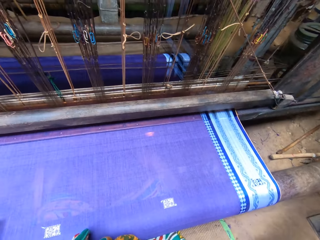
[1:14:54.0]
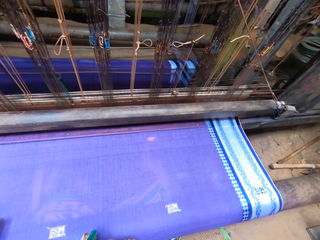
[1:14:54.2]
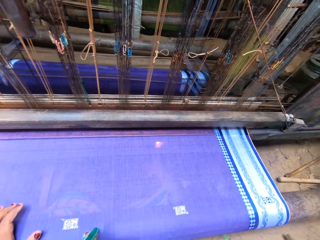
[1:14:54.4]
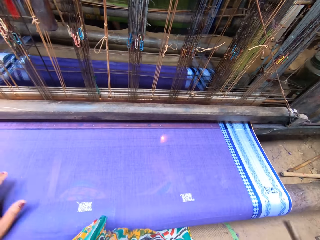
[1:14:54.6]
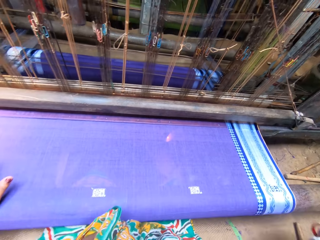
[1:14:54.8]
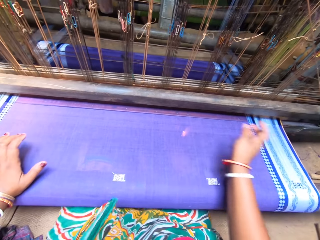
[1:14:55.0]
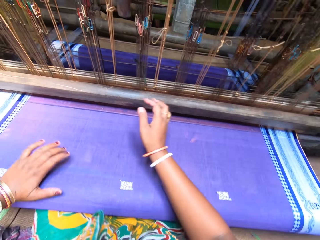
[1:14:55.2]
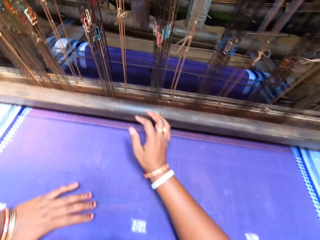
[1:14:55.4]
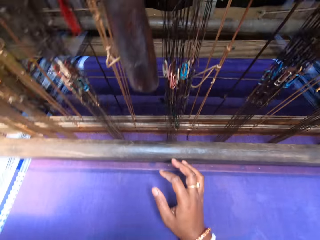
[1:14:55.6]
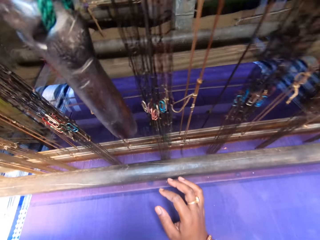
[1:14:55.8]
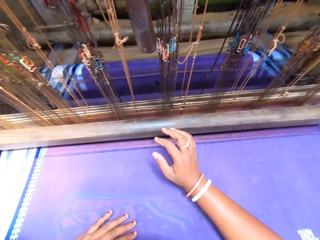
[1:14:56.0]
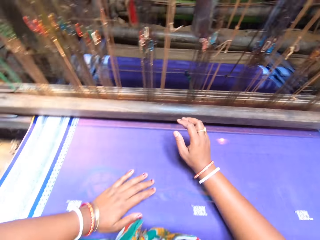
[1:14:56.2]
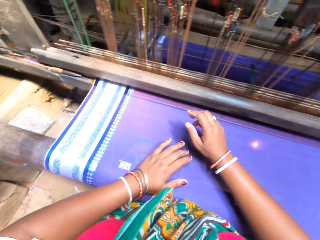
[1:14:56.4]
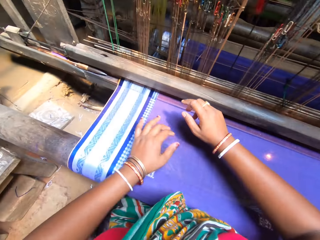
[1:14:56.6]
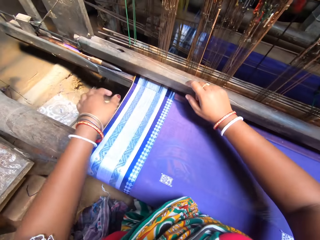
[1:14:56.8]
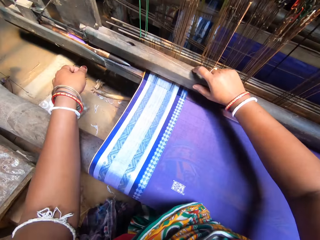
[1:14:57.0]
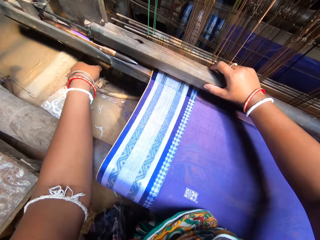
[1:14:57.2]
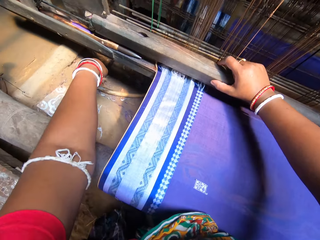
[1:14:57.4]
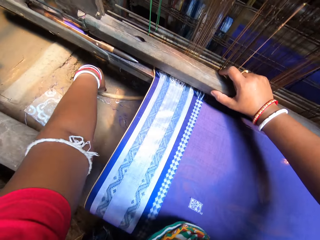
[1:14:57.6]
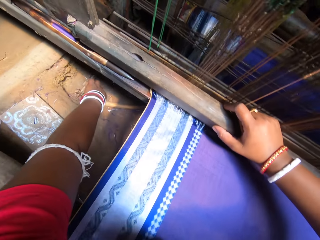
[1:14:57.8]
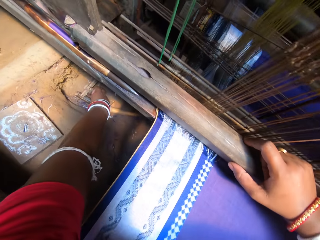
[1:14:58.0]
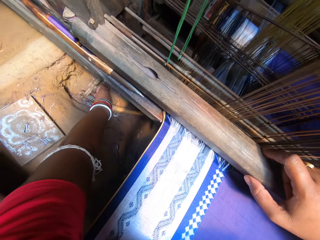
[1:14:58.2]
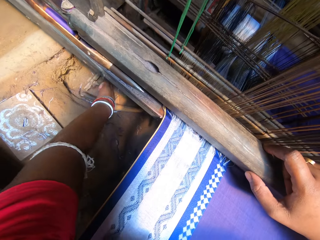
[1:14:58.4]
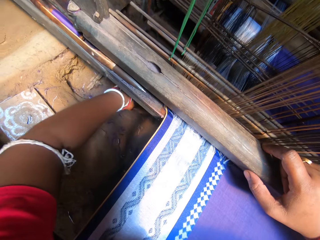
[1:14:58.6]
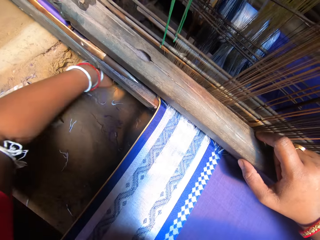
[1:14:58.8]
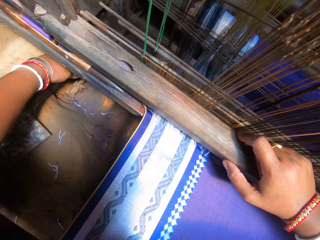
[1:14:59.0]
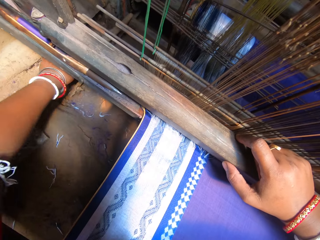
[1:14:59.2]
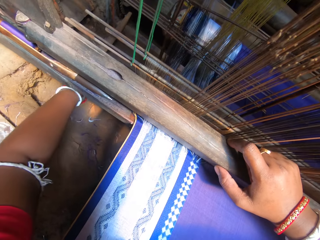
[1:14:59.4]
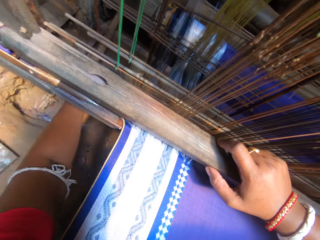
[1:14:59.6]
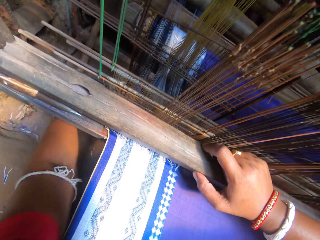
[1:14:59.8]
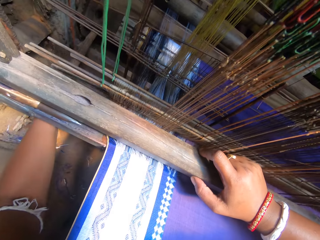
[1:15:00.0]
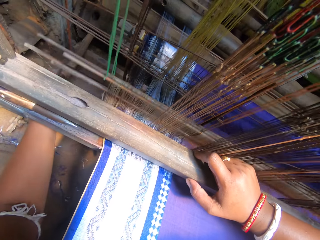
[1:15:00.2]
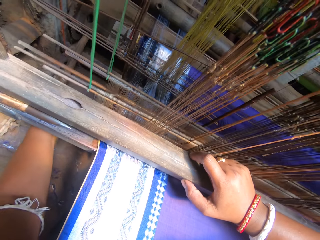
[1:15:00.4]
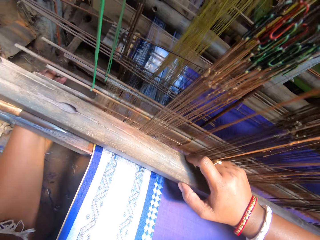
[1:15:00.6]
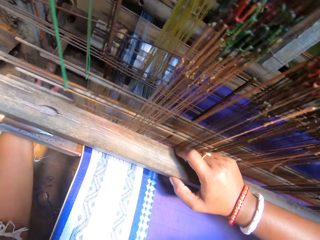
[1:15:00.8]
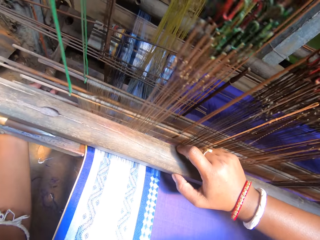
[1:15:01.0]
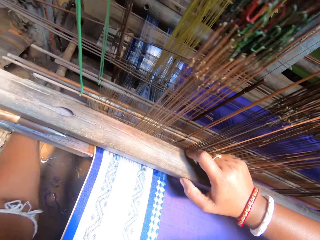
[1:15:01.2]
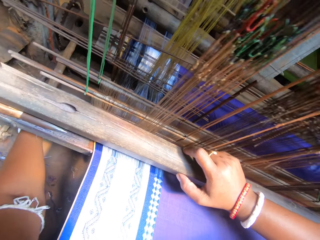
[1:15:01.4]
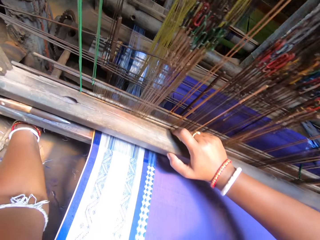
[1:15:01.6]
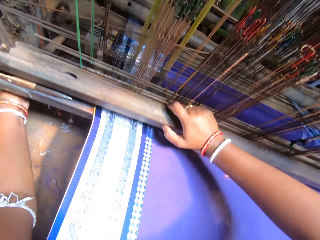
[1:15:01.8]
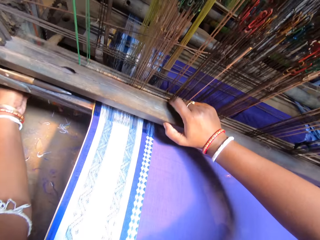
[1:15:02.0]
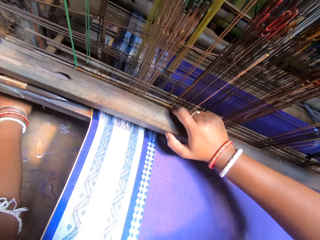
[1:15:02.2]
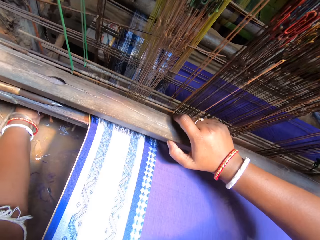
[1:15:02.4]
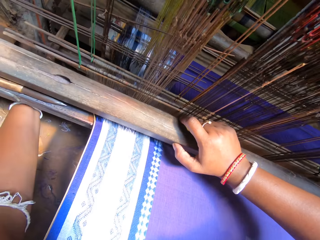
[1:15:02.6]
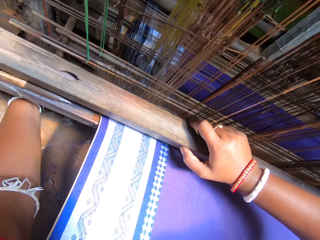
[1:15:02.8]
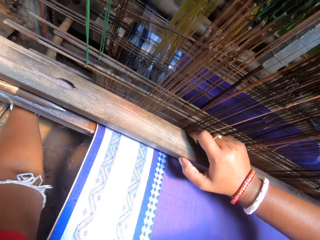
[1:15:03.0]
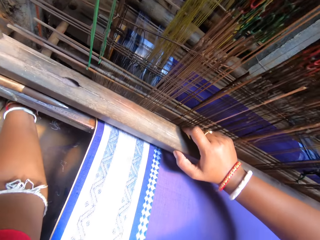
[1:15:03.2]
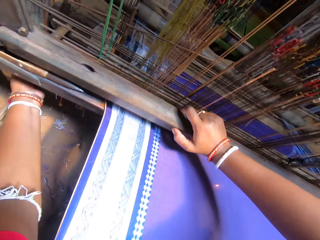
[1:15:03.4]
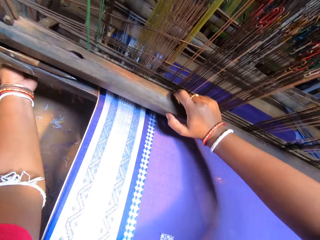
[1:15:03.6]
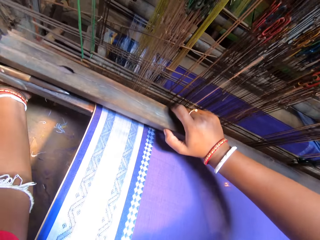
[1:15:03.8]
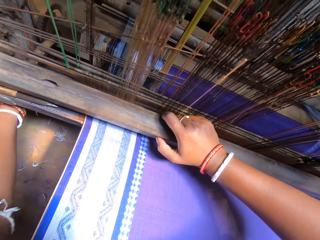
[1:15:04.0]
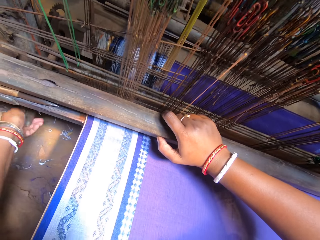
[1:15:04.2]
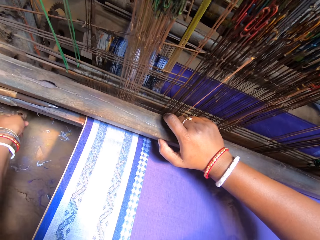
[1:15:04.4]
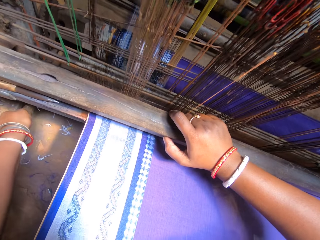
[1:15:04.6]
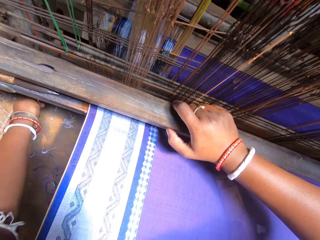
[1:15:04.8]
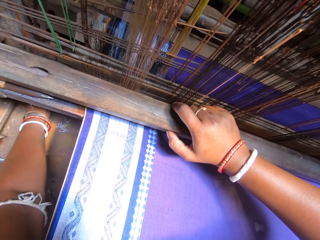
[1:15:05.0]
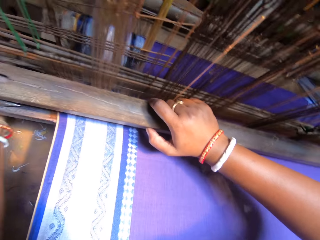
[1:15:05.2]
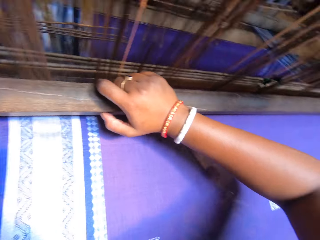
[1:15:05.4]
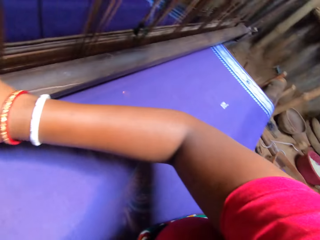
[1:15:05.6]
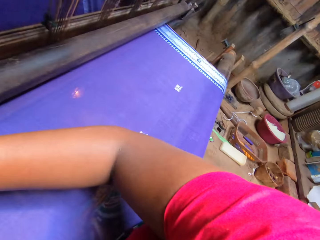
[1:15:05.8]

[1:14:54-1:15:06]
The camera wearer touches the sheet. She picks up a stick from the floor with her left hand. She adjusts the woven handloom with the stick in her left hand.

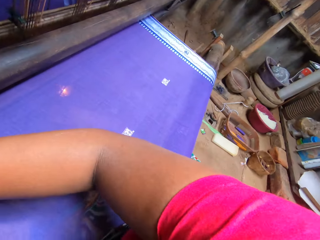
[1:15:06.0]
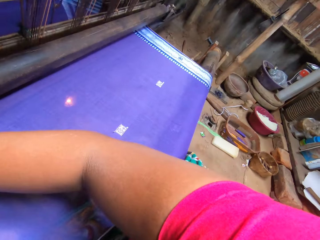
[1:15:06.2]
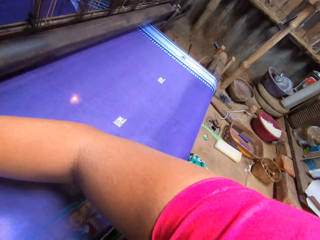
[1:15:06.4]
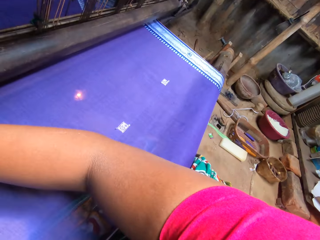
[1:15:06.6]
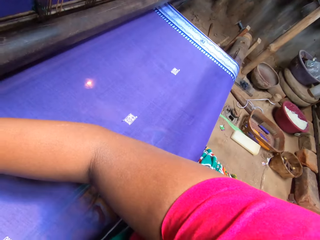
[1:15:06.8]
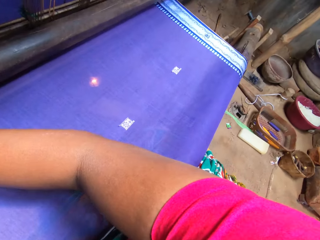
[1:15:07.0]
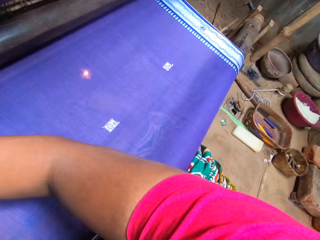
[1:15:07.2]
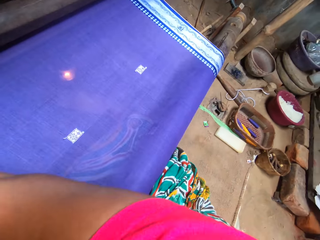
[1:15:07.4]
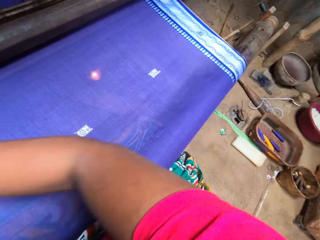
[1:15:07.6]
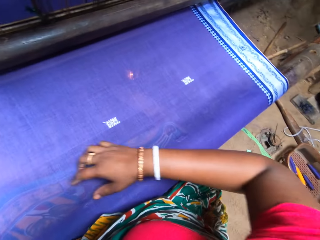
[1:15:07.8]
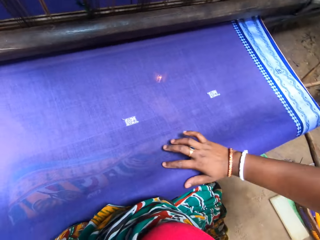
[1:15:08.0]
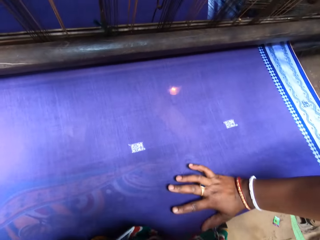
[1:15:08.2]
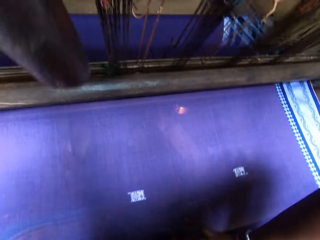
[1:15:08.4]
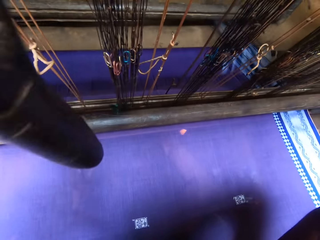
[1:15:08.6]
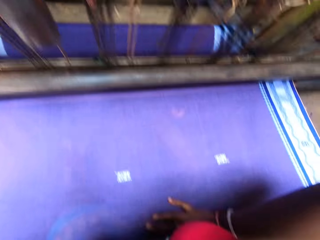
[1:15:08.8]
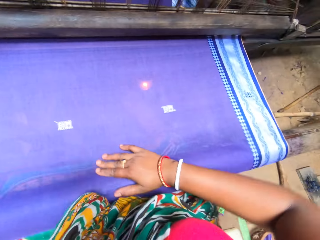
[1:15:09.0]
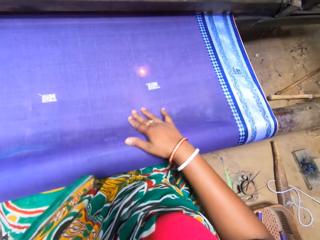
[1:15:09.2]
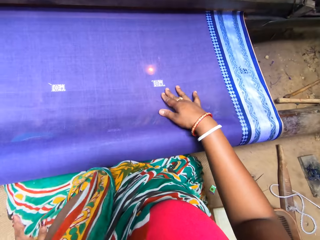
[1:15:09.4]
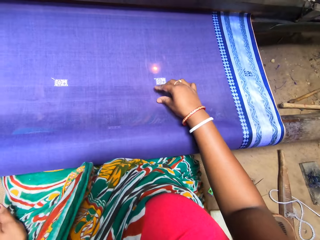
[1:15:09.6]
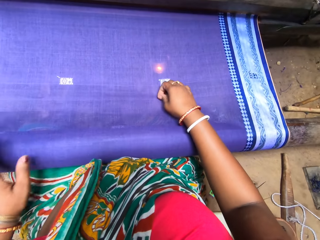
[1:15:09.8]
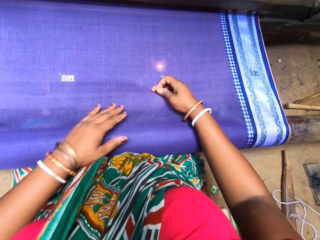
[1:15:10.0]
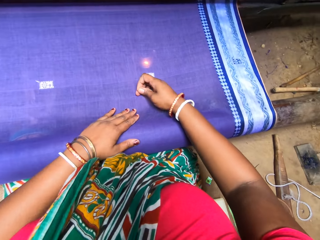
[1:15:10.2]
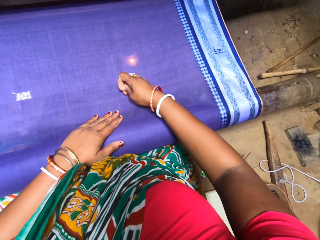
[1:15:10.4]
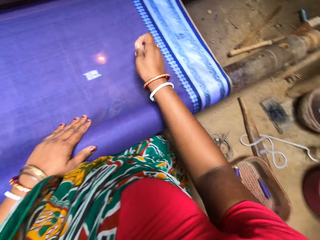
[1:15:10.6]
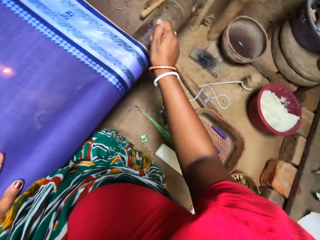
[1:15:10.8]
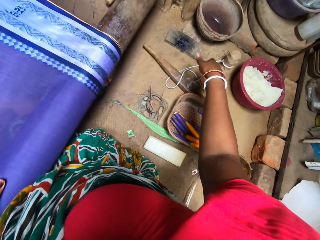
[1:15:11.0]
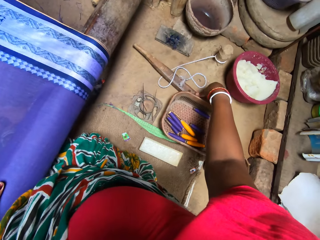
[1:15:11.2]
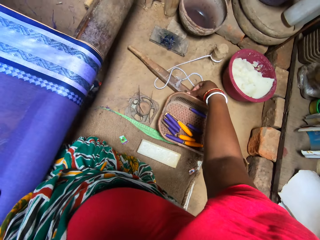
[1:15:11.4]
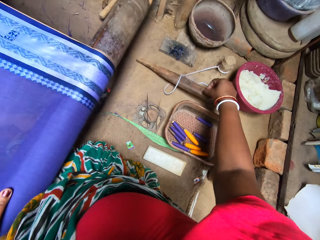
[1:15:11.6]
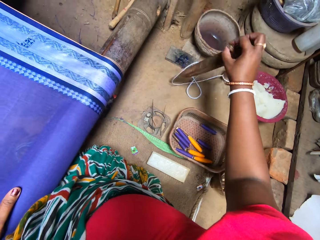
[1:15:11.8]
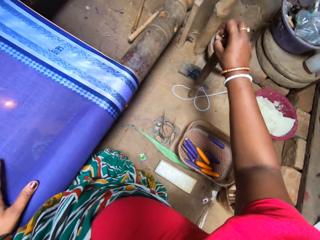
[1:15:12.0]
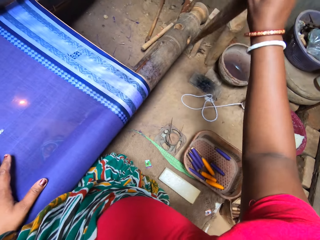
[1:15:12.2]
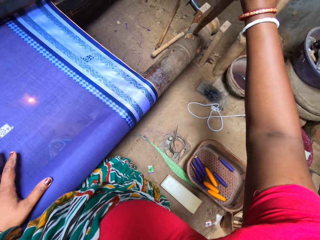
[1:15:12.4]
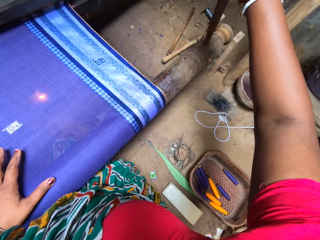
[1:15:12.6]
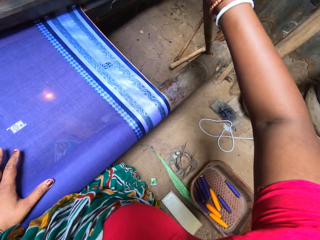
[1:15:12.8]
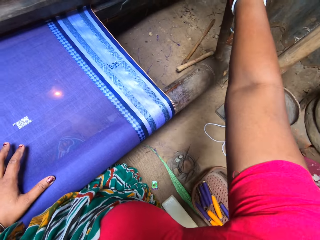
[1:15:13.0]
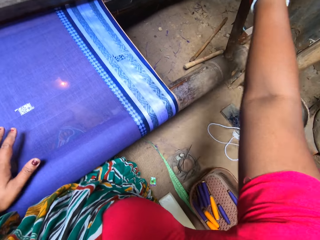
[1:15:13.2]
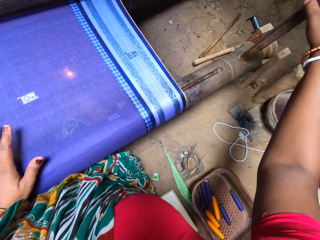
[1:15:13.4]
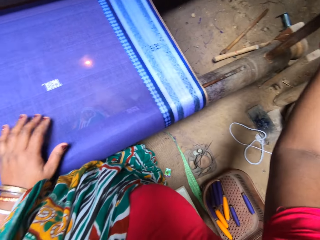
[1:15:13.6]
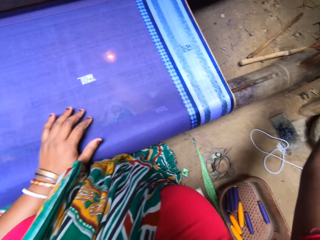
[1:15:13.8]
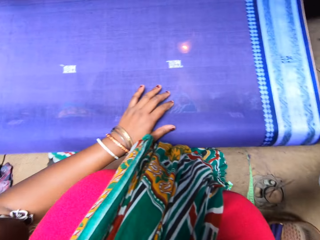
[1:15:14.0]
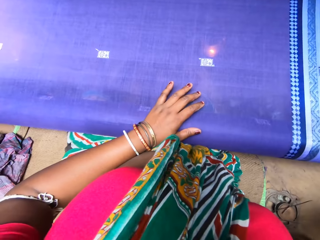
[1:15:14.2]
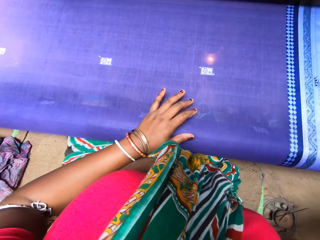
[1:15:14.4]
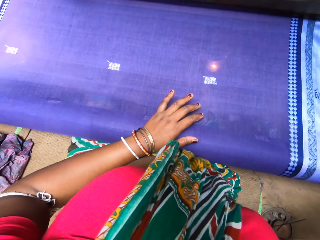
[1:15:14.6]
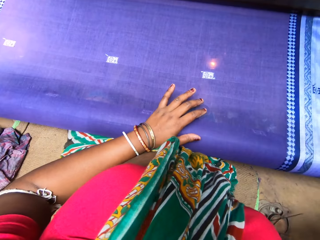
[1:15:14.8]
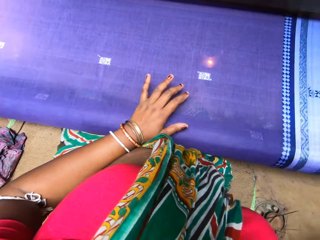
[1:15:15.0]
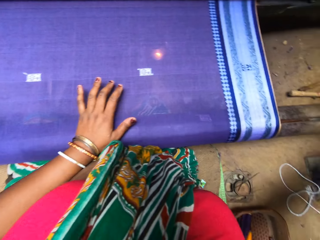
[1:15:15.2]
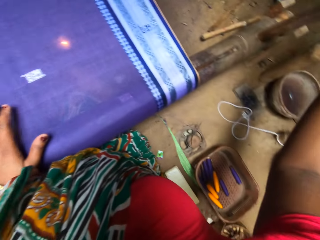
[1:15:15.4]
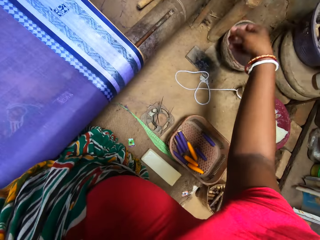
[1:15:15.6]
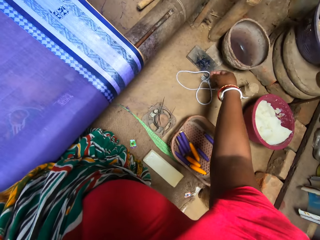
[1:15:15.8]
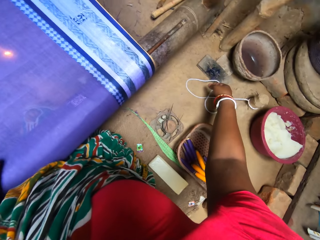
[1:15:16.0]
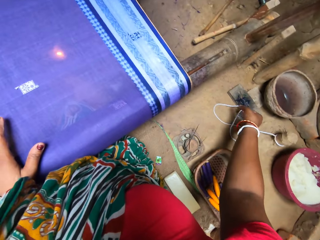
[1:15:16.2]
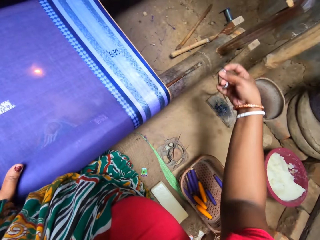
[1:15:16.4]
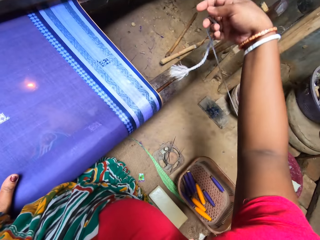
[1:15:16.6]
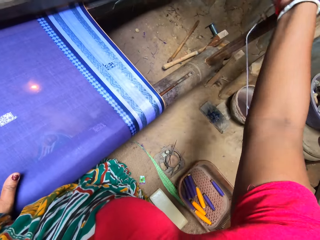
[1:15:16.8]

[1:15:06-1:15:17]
The camera wearer cuts a yarn from the woven sari with her right hand. She touches the sheet. She picks up the stick from the floor with her left hand. She rolls a wrap beam with the stick in her right hand. She puts the stick on the sewing machine. She picks up the rope from the floor with her right hand and wraps the rope on the stick with her right hand.
